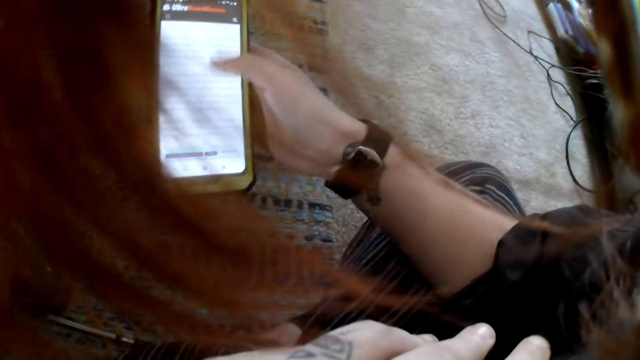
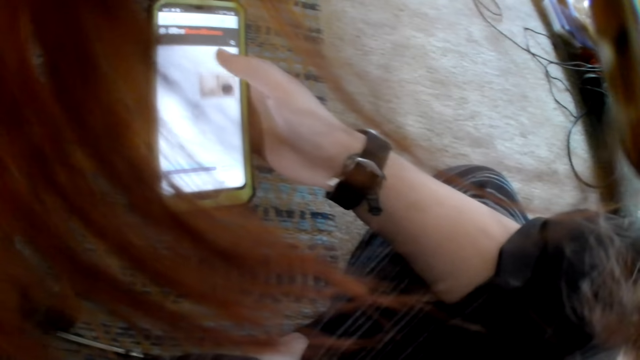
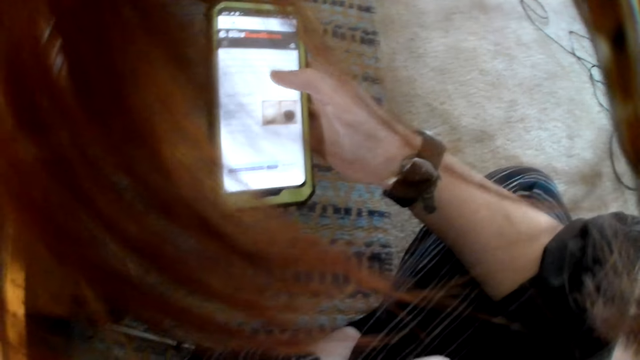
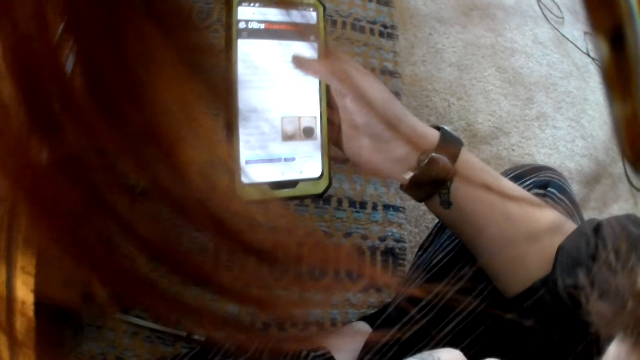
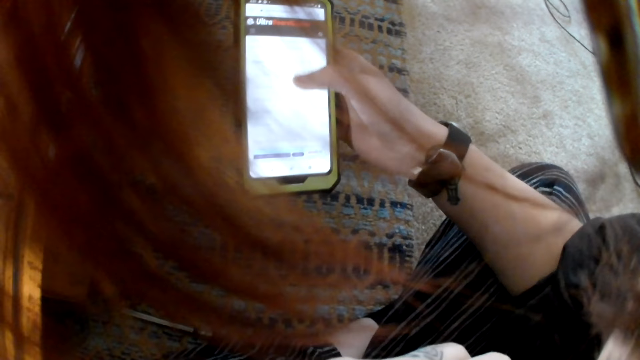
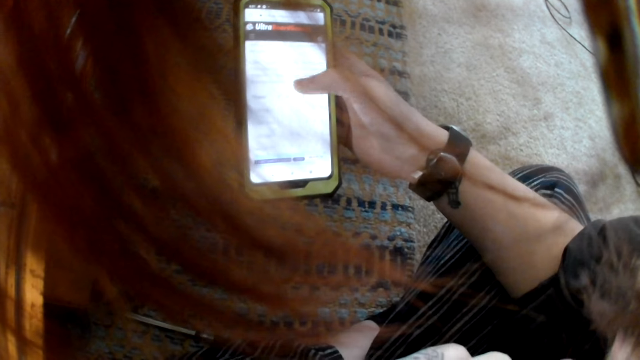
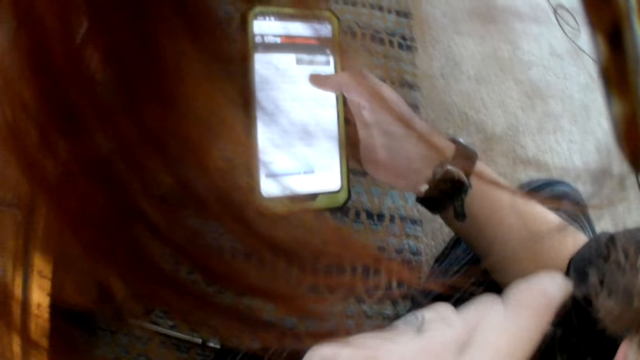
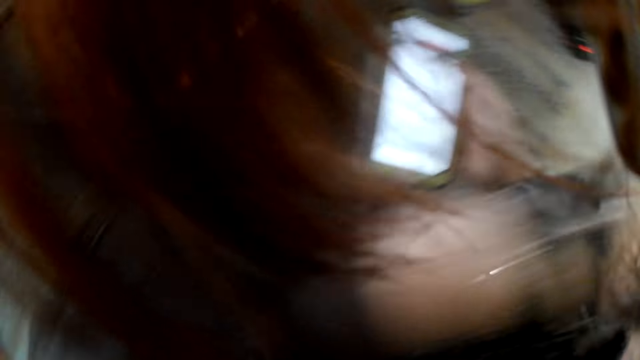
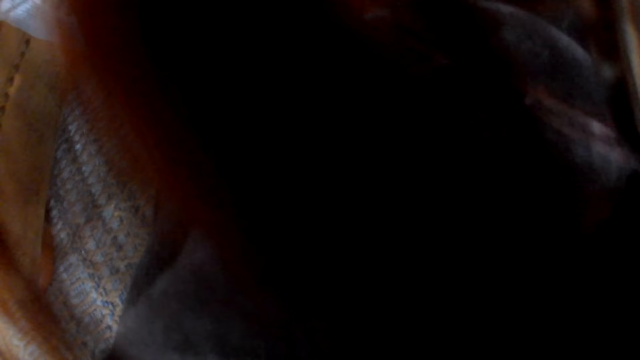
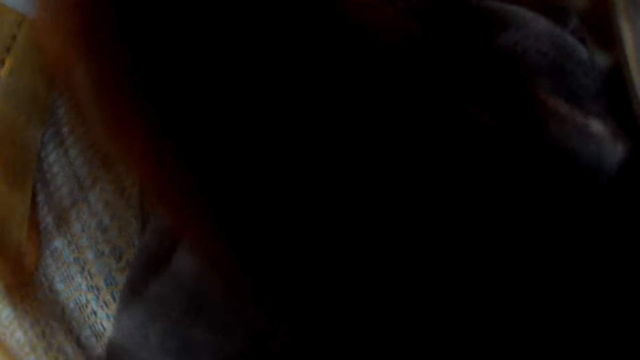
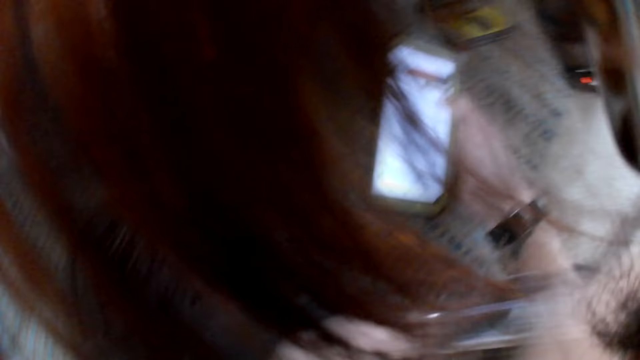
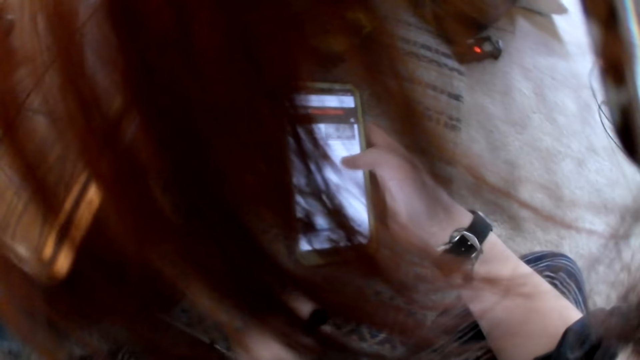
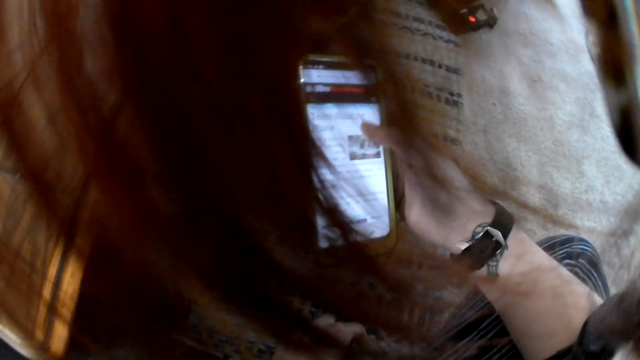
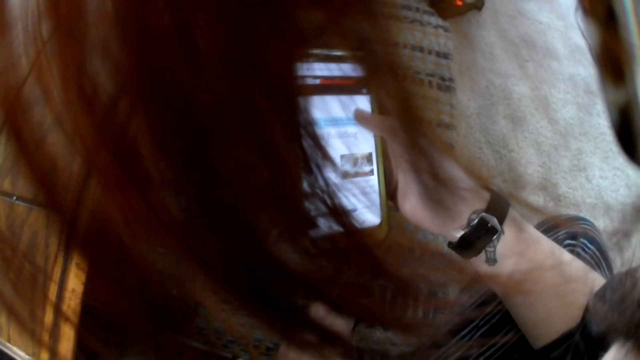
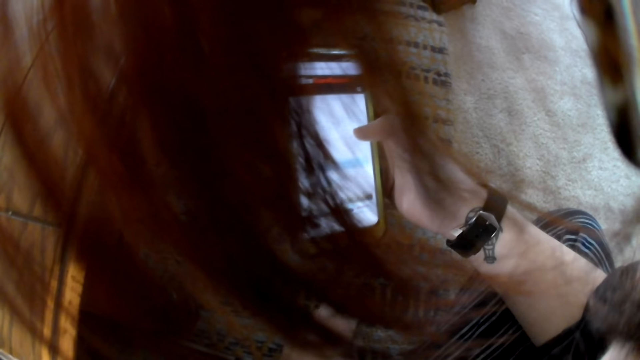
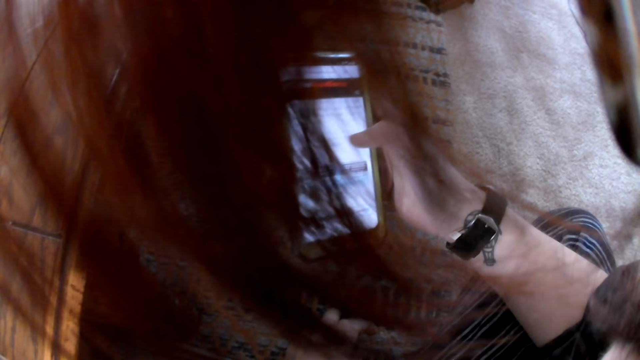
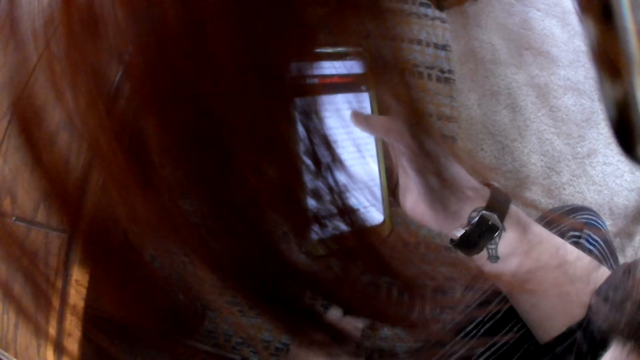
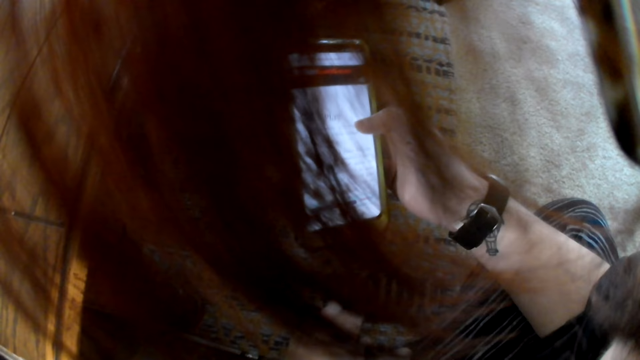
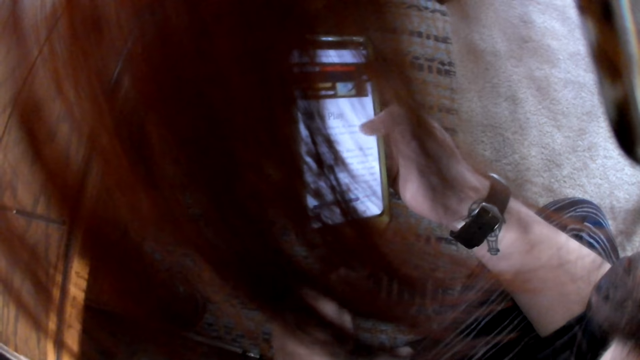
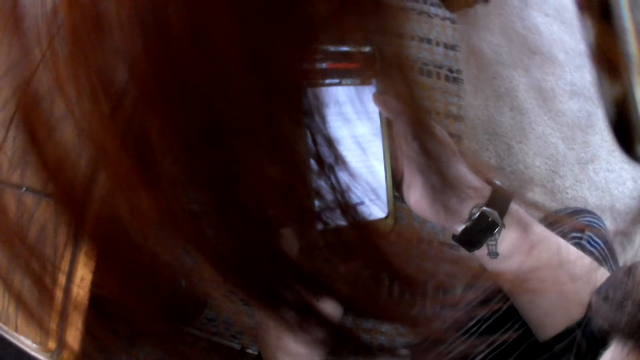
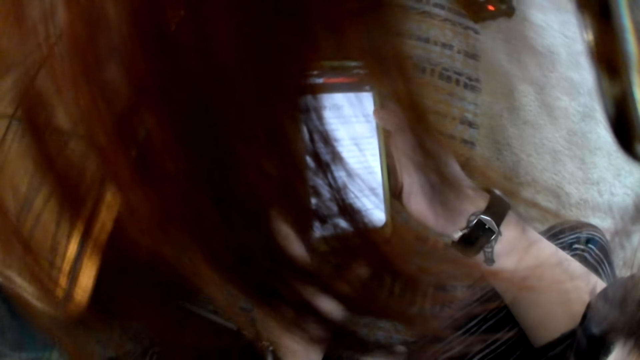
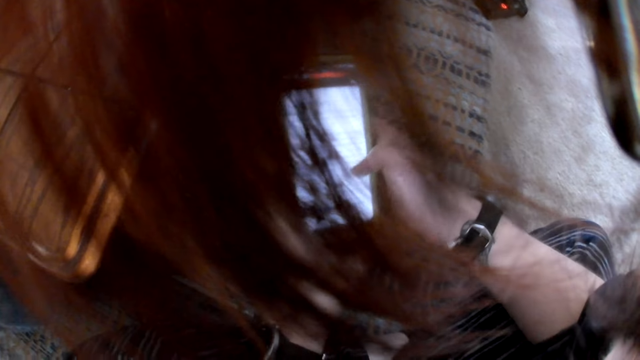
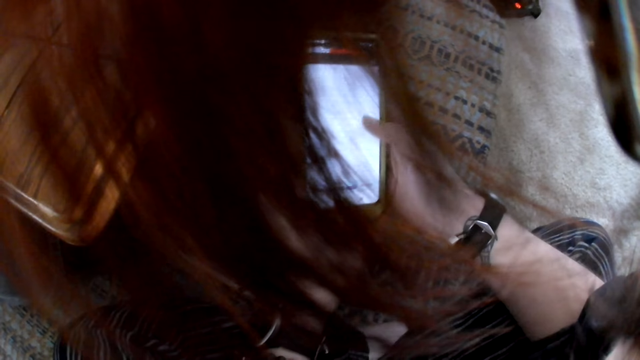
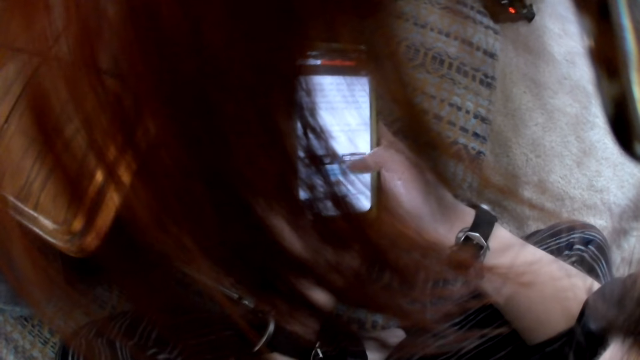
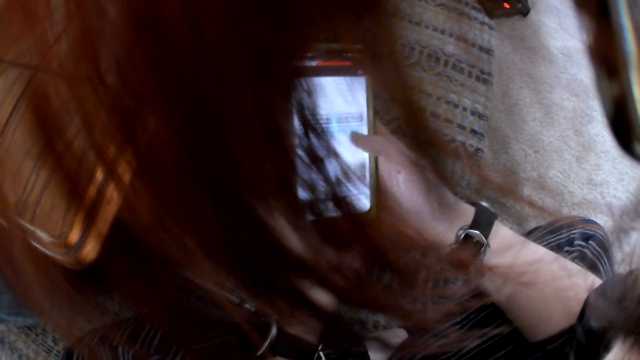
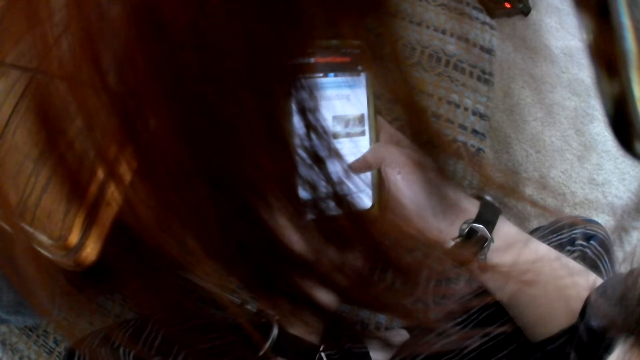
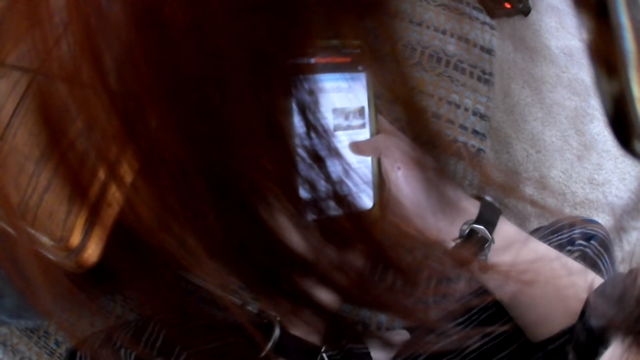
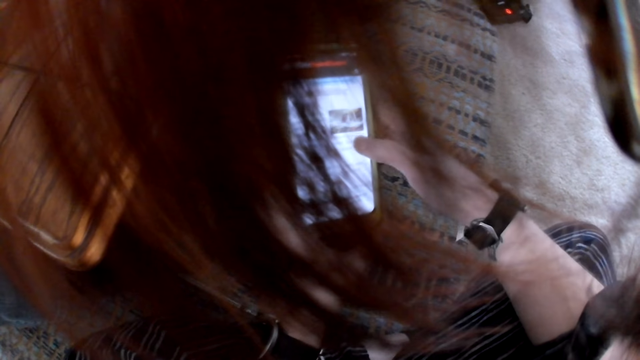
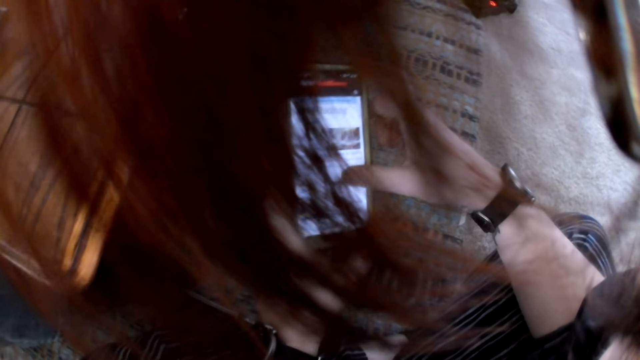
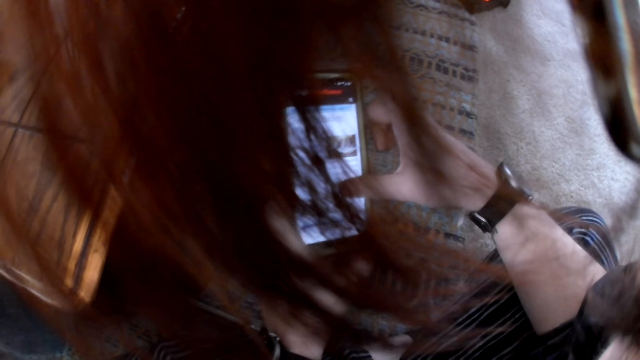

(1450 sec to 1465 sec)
The camera wearer lifts the left arm to the face. A man interacts with a woman. The camera wearer coughs. She puts her left hand over her face. She puts the arm down. She operates the phone with her right hand. Another man interacts with the camera wearer and others.

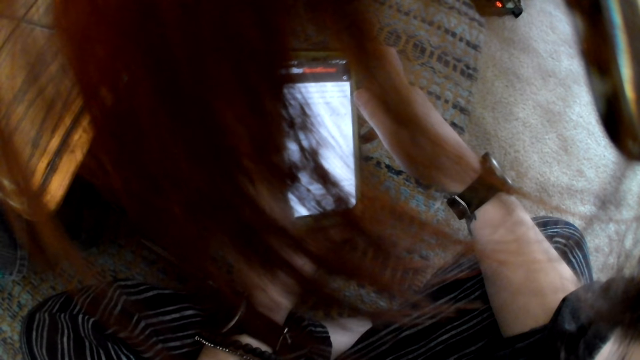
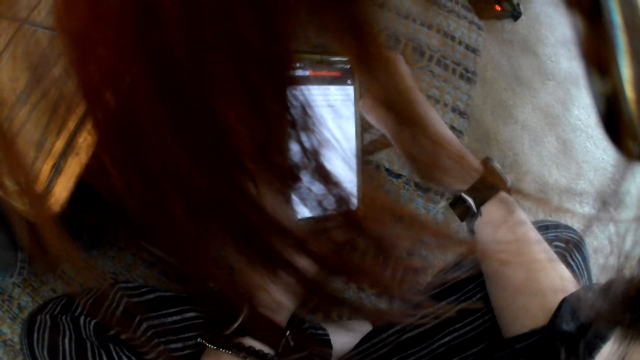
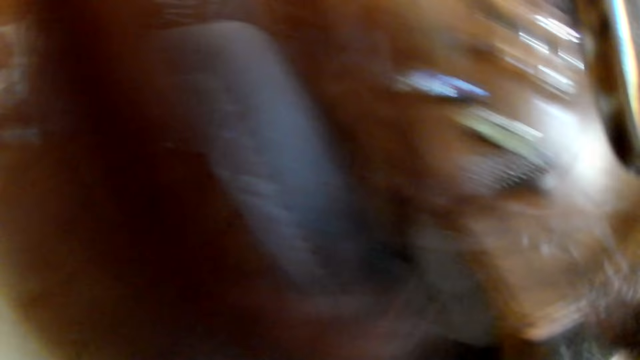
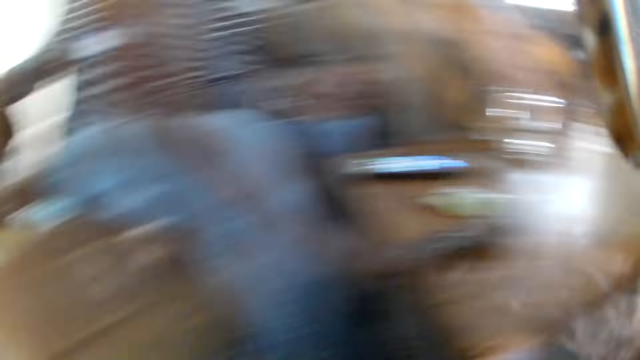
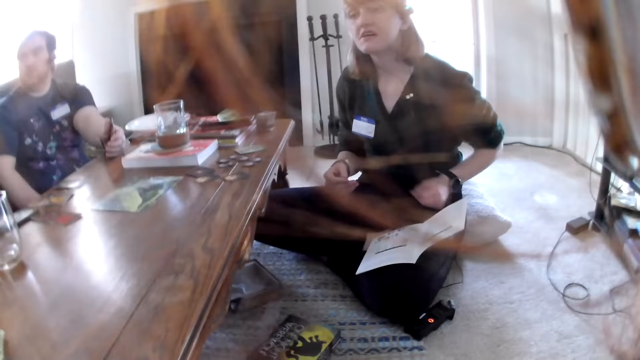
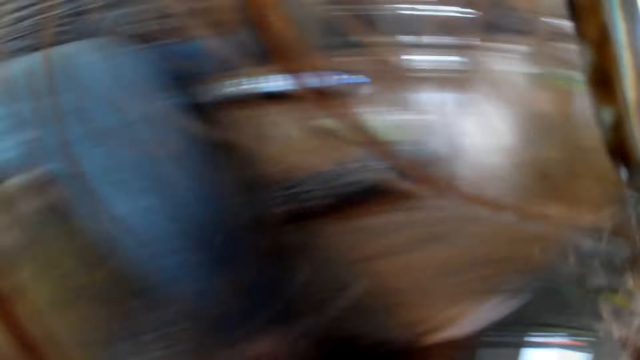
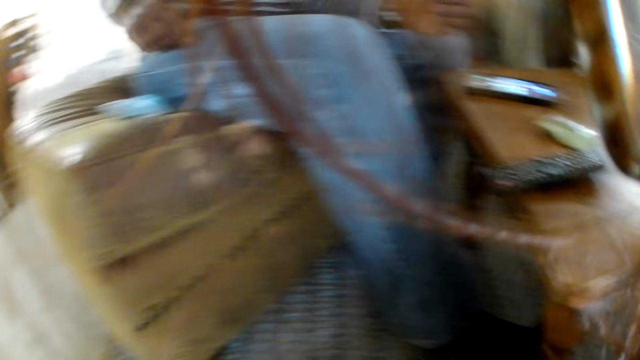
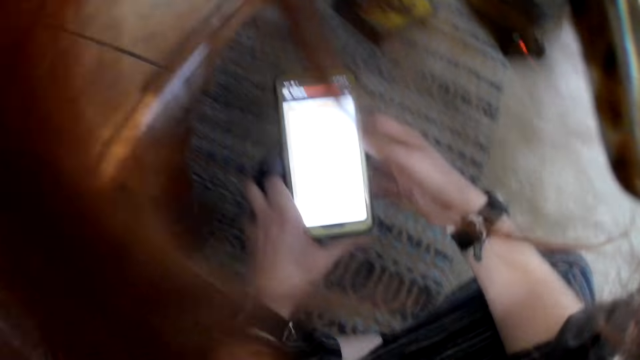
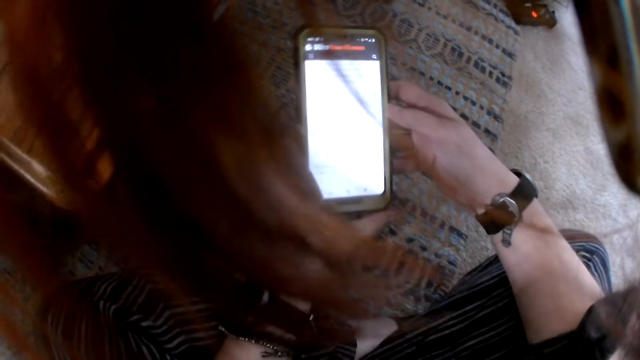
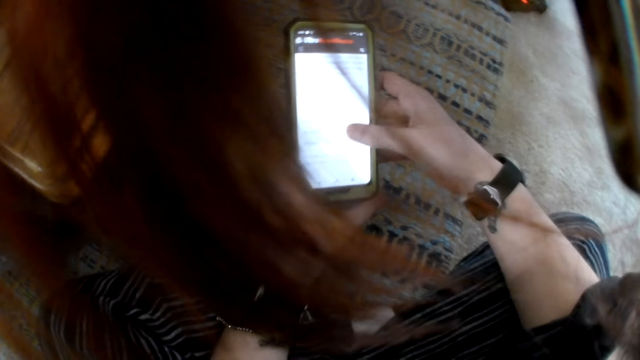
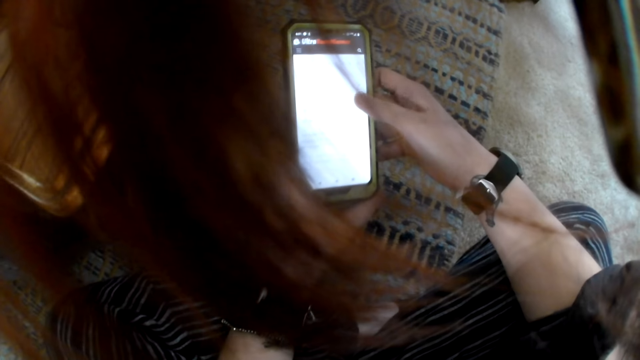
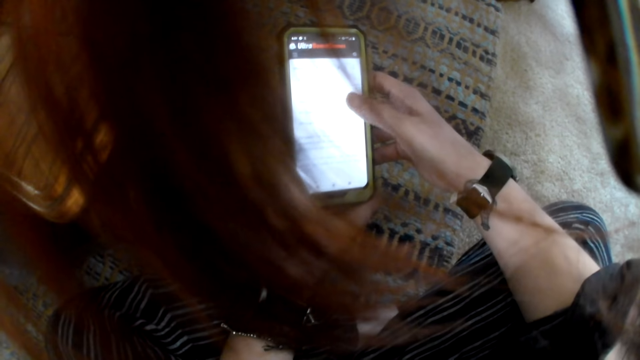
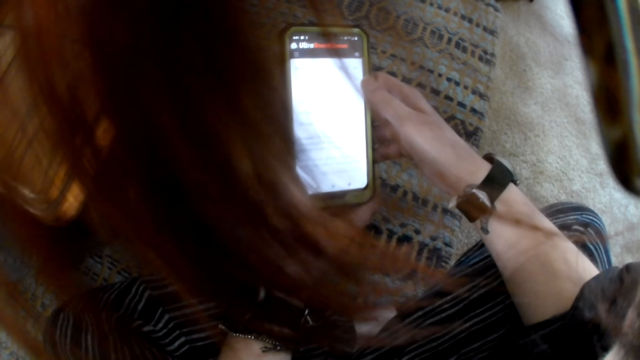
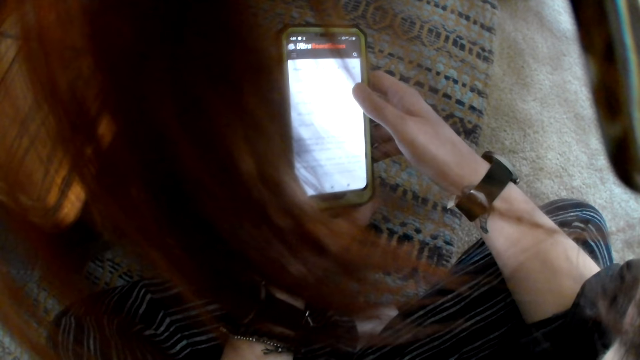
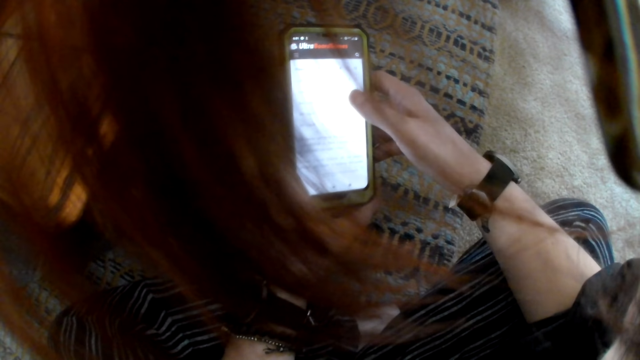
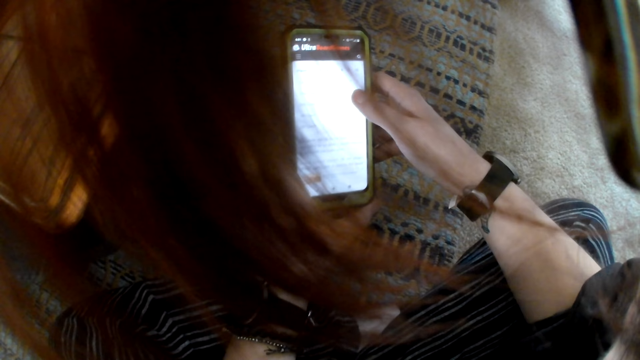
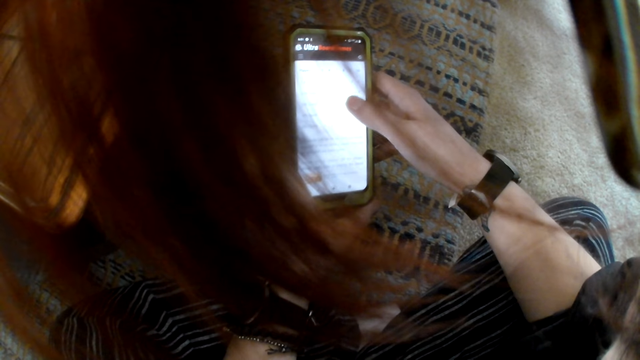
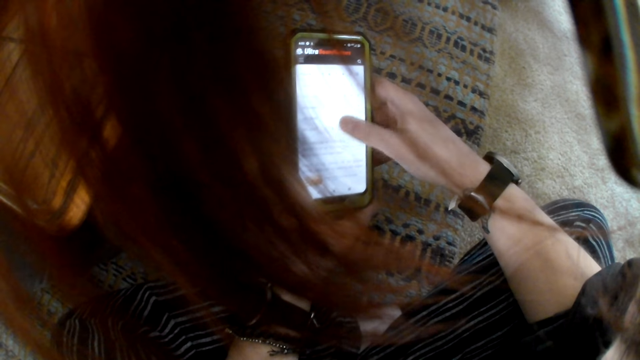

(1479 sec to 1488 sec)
A person touches the cat. The camera wearer looks up. She looks around. She operates the phone with her right hand.
